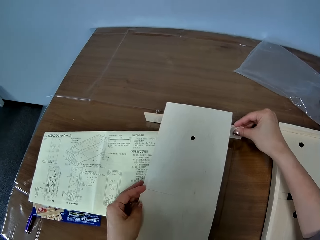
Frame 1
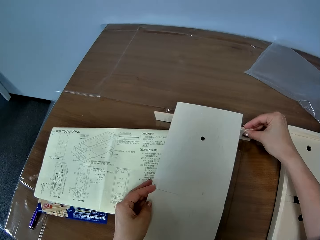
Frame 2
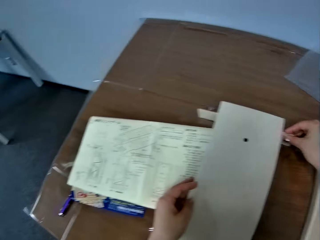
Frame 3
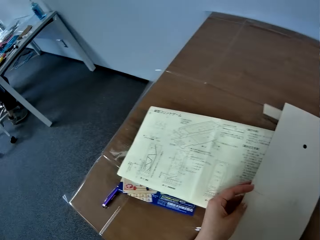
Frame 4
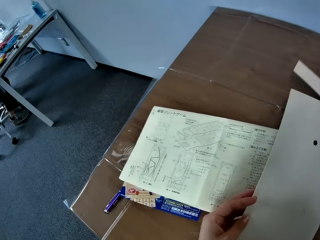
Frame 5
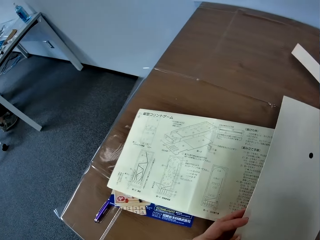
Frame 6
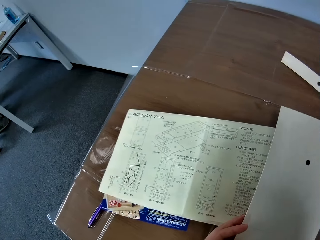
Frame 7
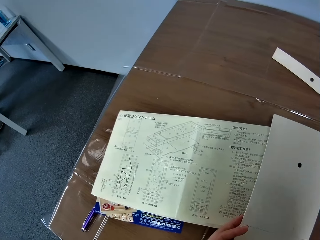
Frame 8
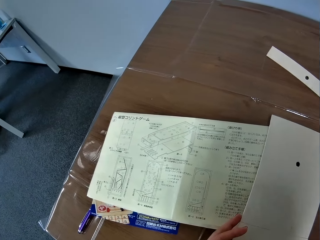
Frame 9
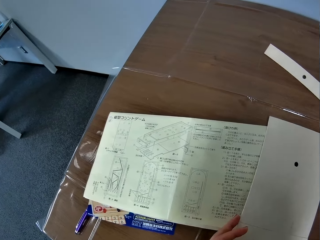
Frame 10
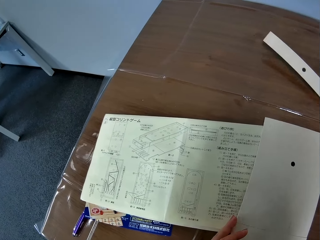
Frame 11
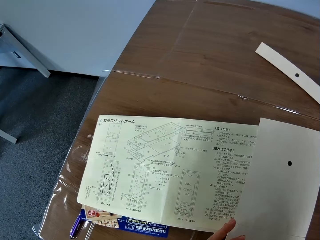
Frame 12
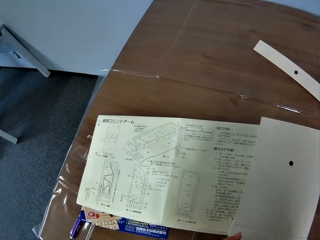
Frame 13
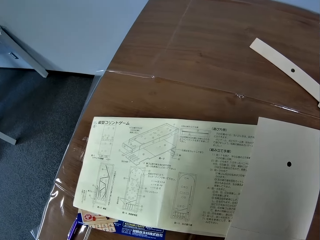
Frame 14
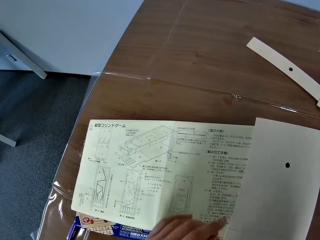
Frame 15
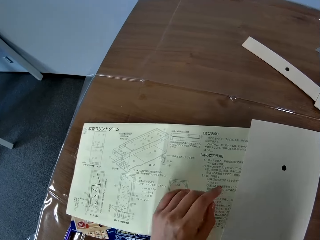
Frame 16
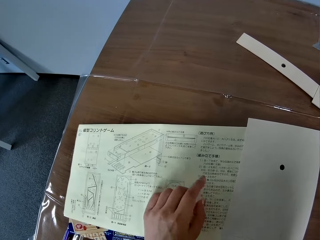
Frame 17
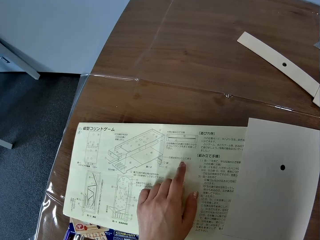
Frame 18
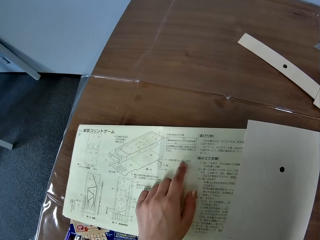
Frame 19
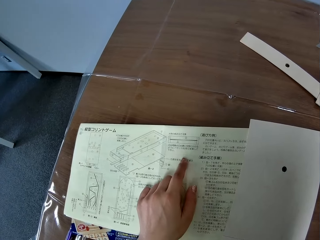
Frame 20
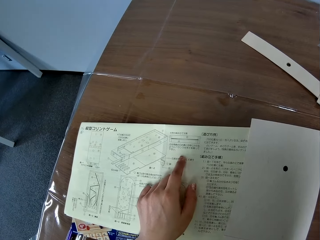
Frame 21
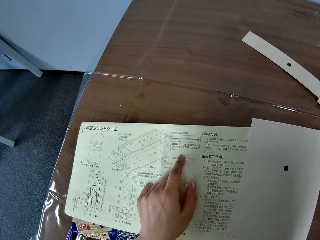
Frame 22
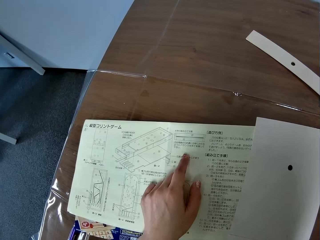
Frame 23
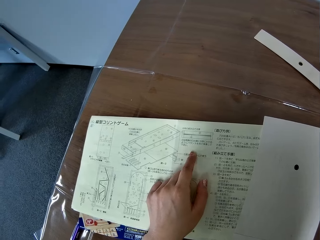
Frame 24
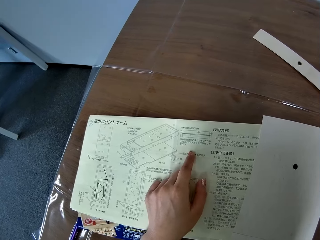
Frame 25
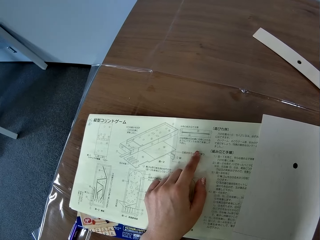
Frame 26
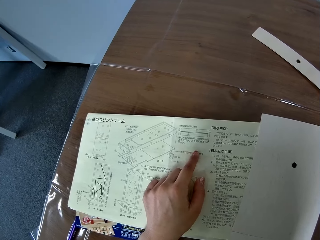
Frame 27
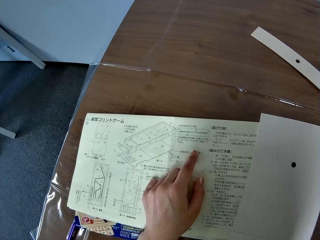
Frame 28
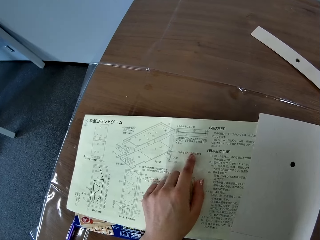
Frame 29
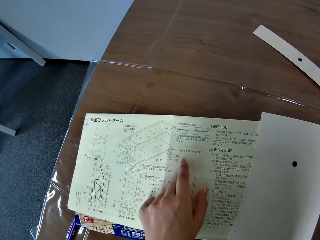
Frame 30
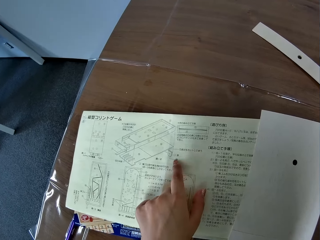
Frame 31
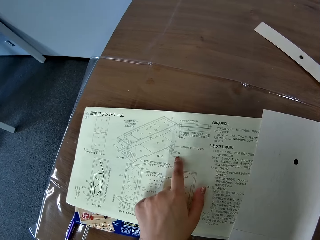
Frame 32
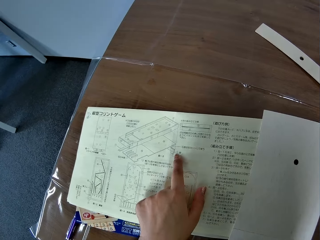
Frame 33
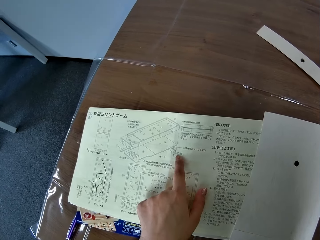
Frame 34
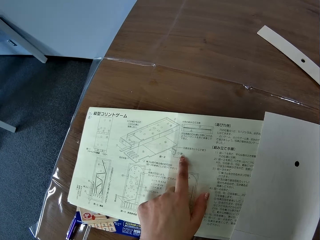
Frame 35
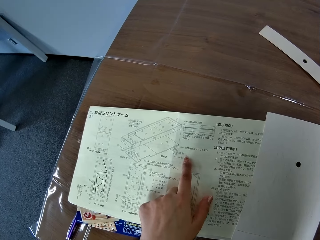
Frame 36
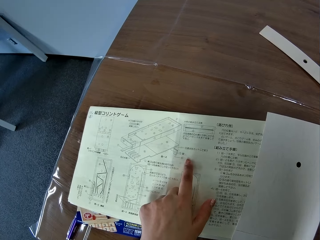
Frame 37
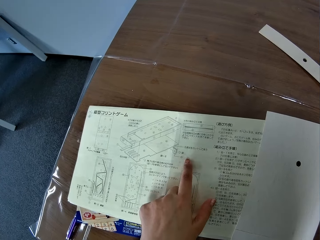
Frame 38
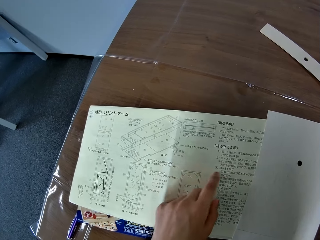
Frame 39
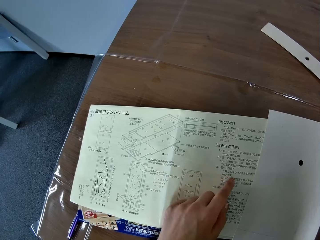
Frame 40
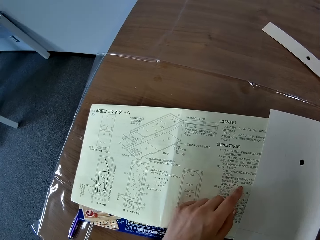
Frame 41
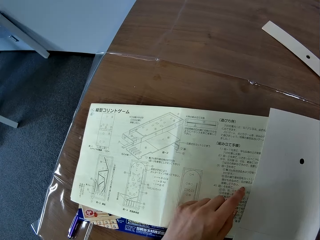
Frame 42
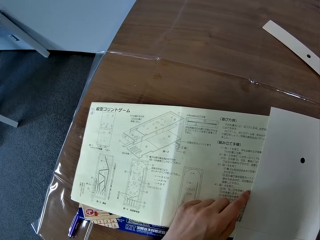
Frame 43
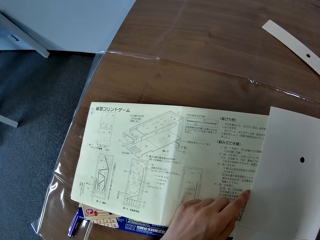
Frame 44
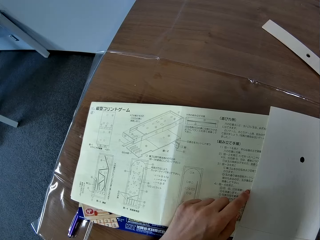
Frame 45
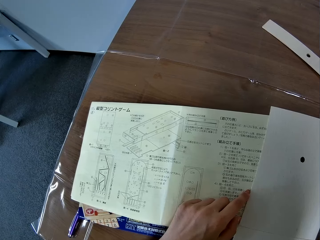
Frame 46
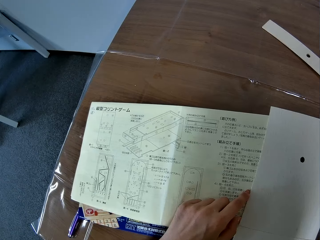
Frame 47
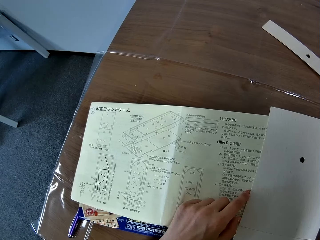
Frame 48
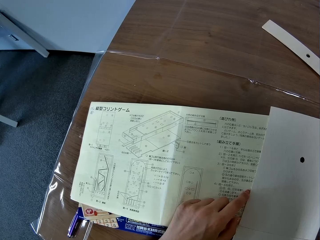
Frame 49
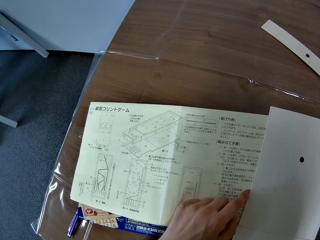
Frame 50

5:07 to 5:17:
The camera wearer looks at the paper on the table. She drops the wooden board on the table. She places her left hand on the book.

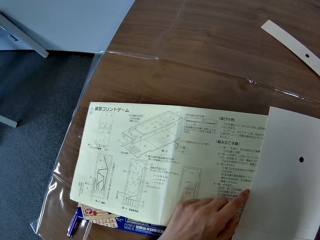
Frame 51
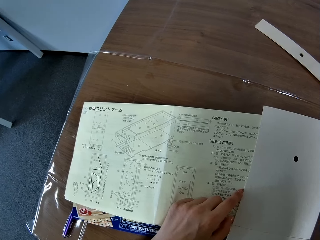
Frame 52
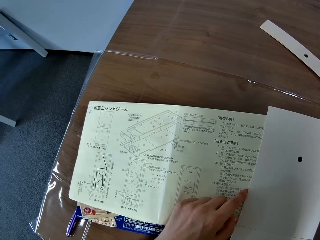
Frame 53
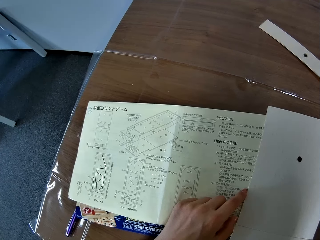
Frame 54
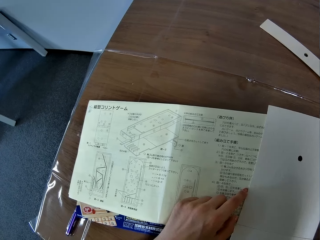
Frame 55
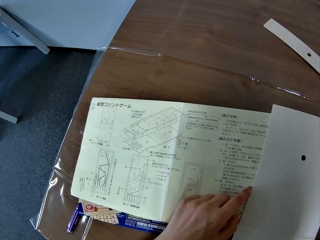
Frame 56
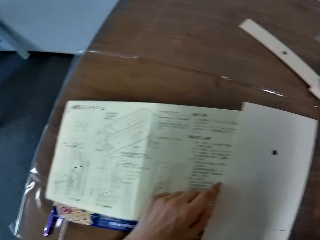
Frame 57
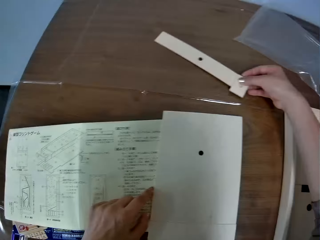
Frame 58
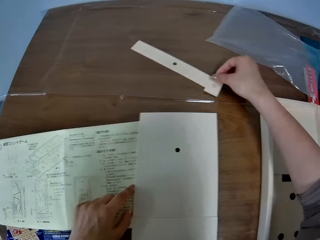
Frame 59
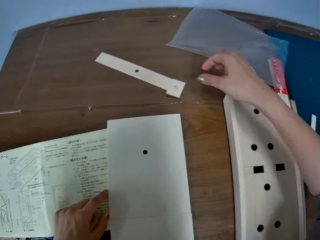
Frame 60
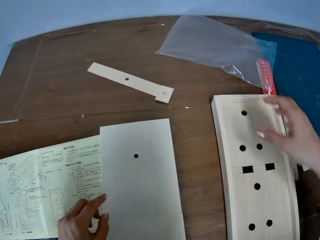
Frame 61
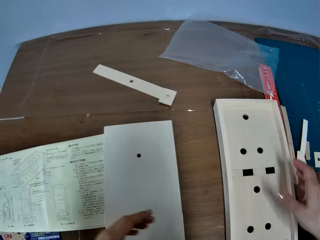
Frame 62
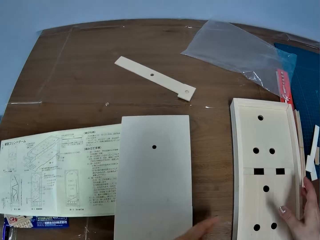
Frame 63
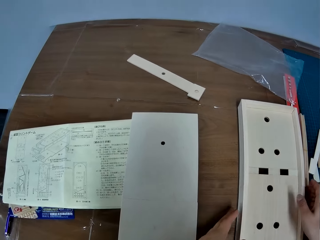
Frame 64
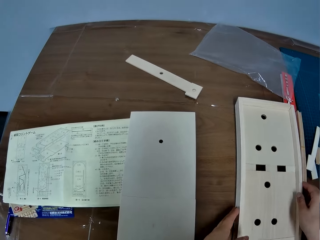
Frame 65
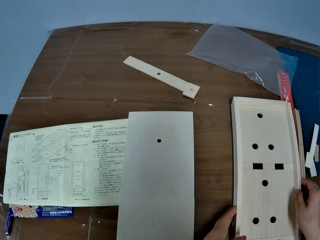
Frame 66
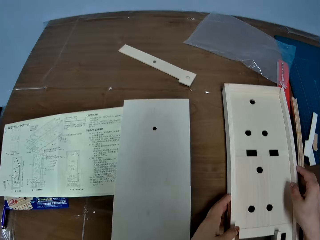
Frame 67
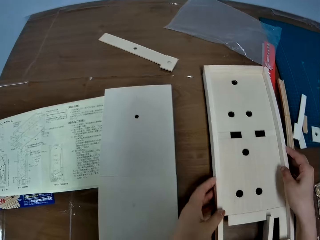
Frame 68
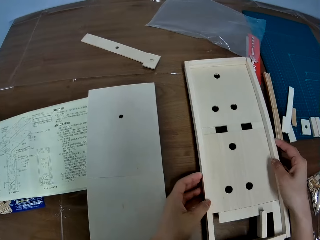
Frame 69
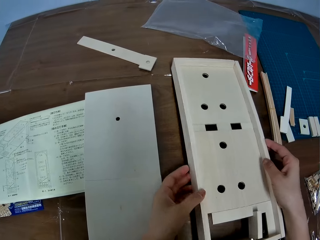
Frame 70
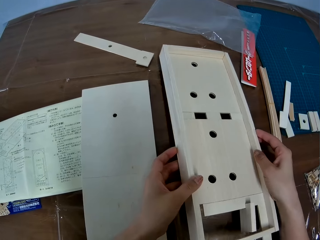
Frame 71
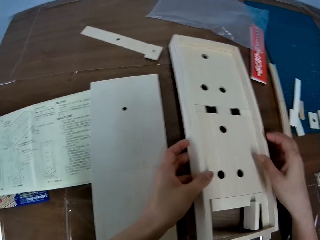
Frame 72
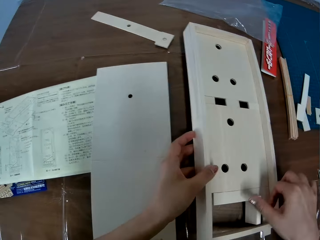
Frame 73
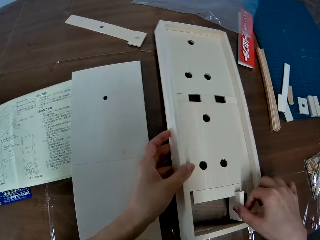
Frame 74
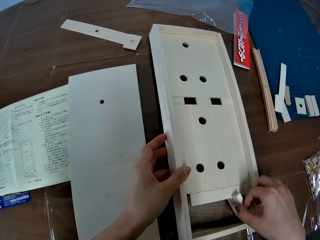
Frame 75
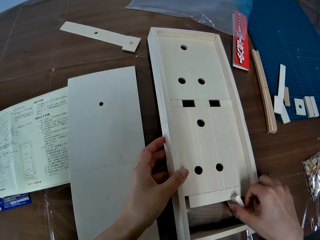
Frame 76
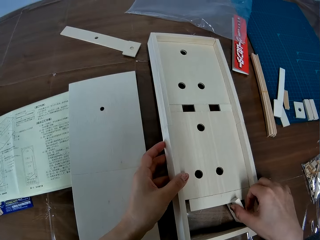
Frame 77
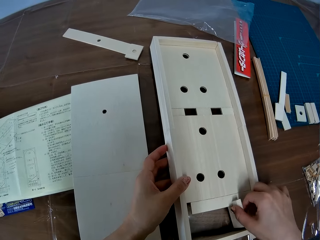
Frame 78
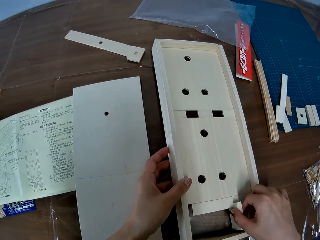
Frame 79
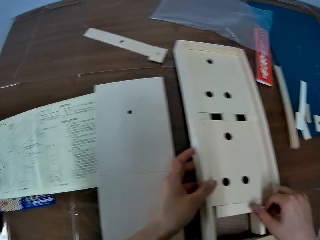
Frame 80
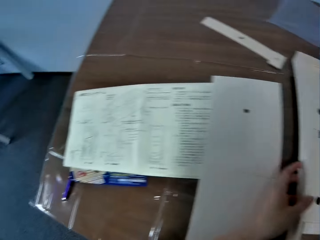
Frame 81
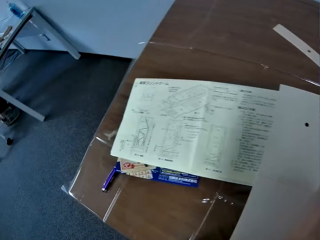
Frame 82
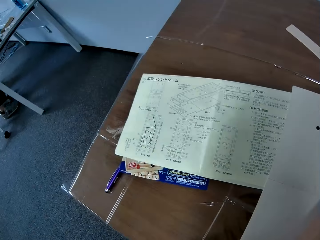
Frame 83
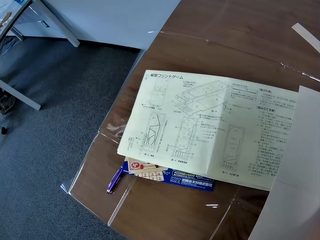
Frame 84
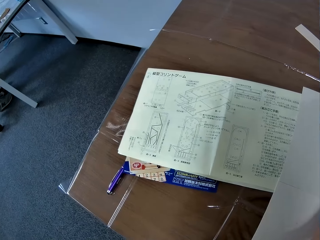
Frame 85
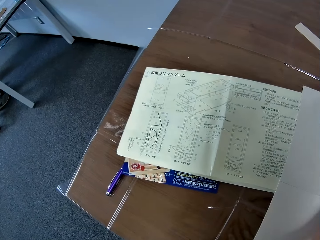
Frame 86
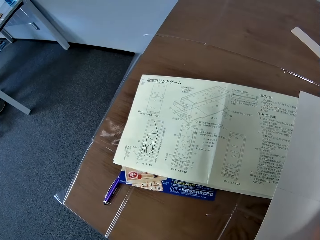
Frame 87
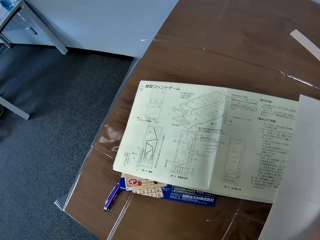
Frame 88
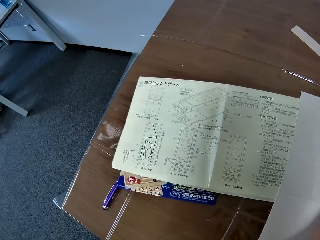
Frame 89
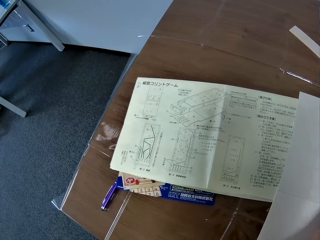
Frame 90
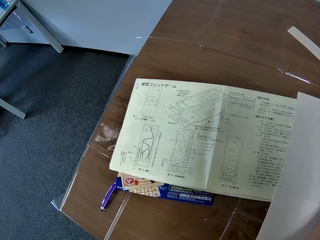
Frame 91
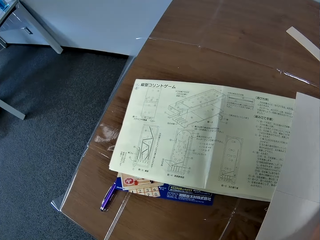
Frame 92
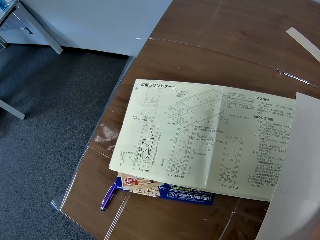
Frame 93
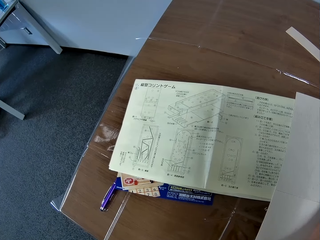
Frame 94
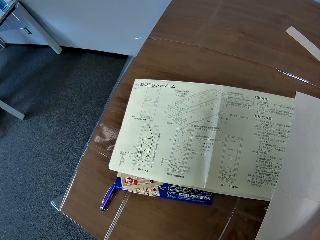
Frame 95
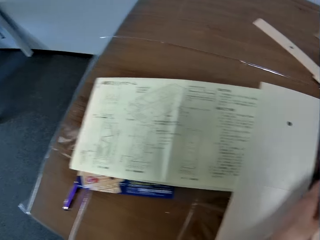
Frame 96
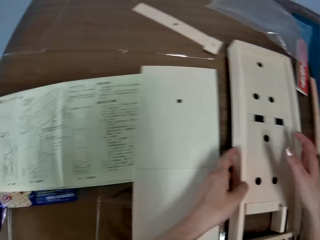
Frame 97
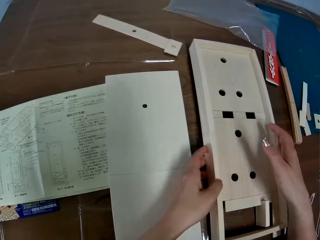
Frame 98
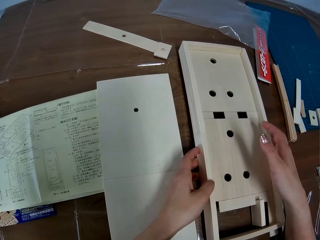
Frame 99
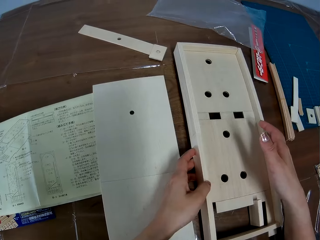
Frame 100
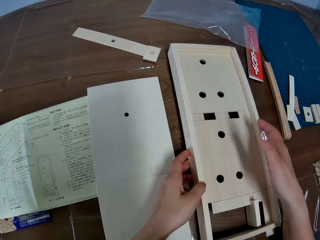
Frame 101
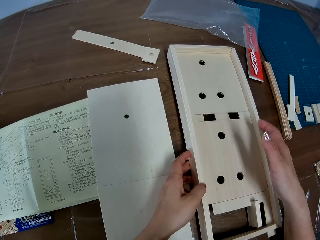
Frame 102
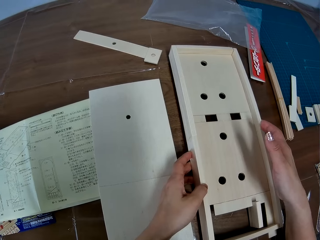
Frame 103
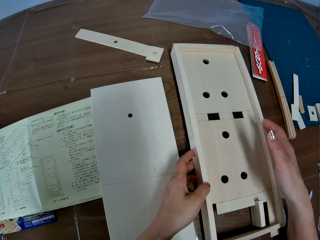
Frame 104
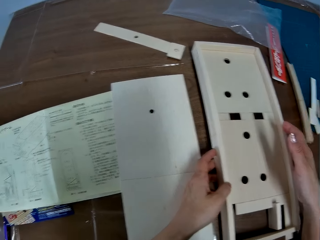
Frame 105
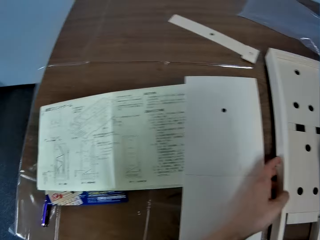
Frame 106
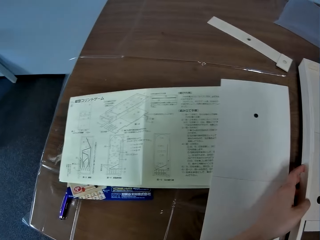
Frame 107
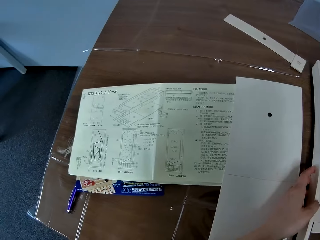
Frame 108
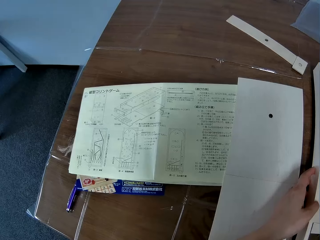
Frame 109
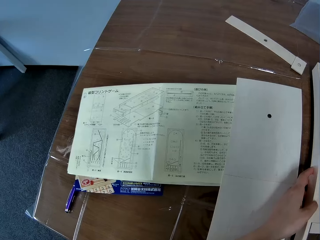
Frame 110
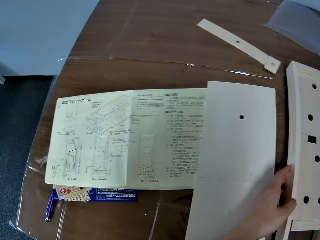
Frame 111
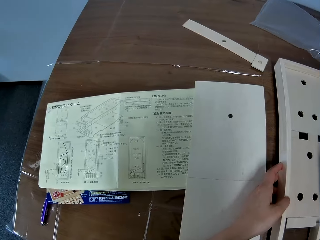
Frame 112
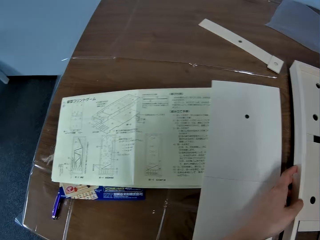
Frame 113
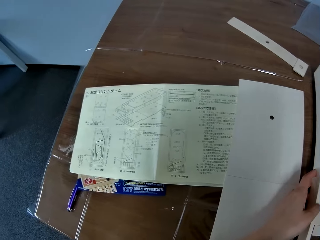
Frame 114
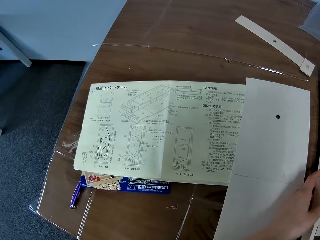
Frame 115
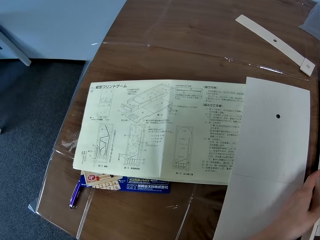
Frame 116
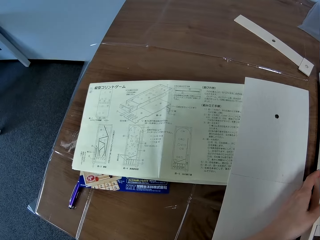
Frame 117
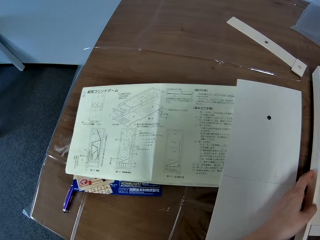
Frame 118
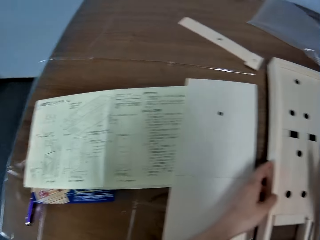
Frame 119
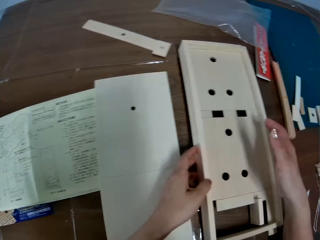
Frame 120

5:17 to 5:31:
The camera wearer drops the wooden piece on the table with her right hand. She looks at something. She adjusts another wooden board on the table. She adjusts a small wooden piece on the wooden board with her right hand. She looks at the book on the table. She looks at the wooden board on the table. She looks at the book on the table.
